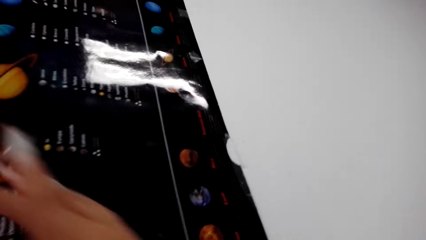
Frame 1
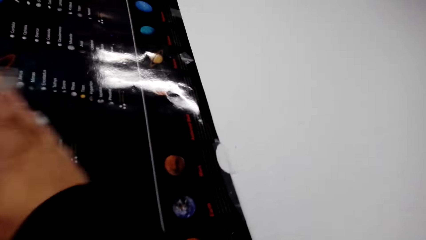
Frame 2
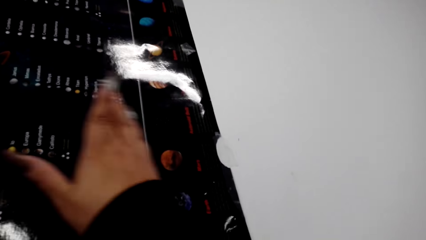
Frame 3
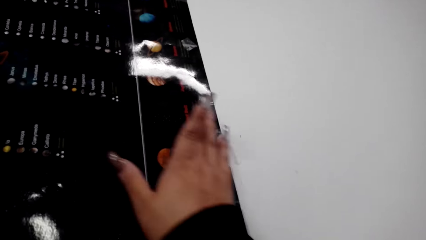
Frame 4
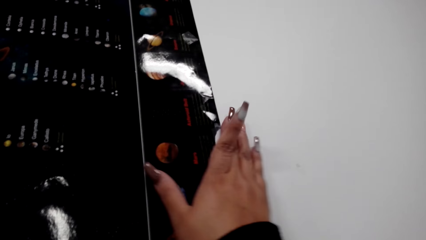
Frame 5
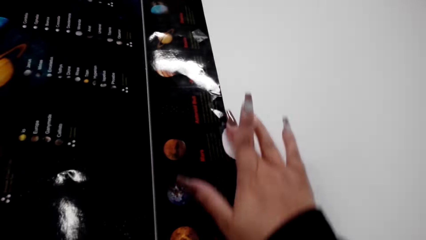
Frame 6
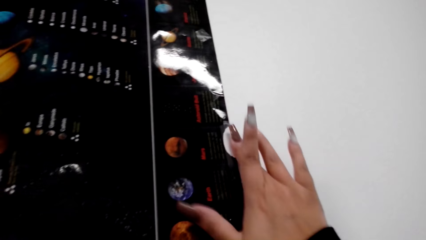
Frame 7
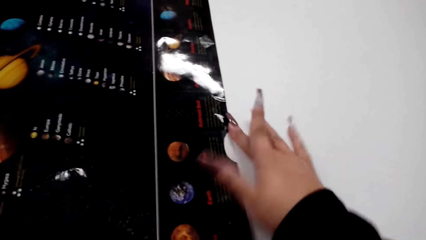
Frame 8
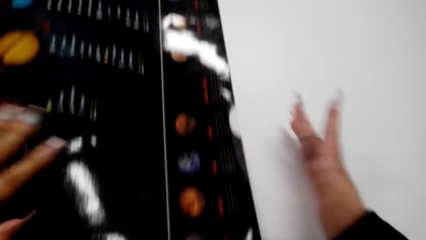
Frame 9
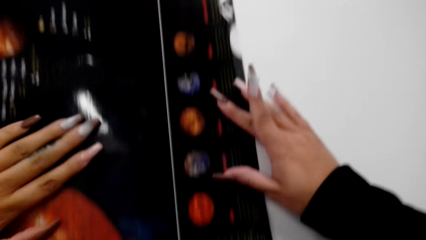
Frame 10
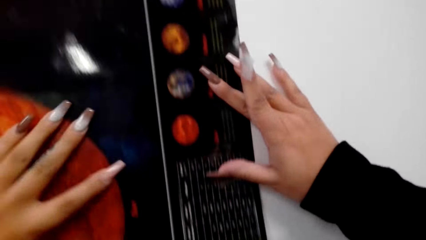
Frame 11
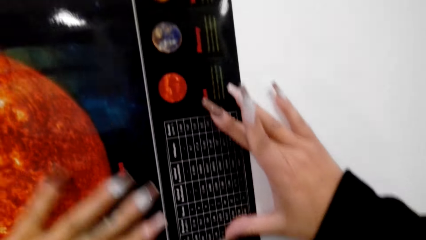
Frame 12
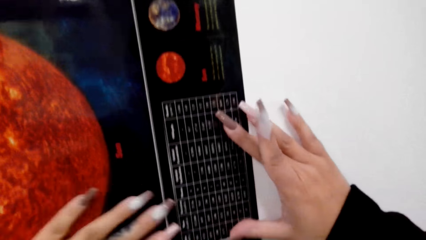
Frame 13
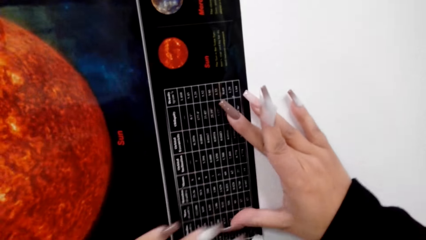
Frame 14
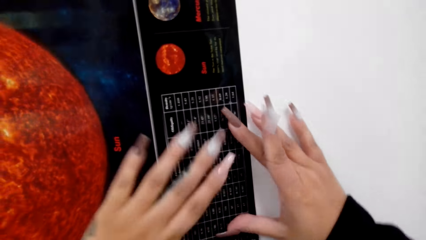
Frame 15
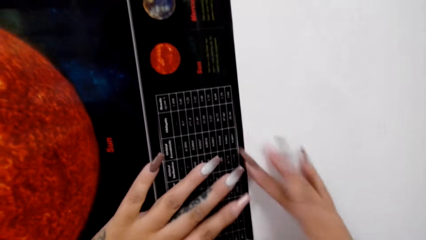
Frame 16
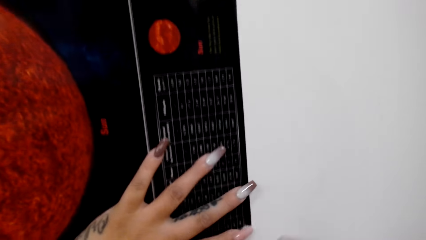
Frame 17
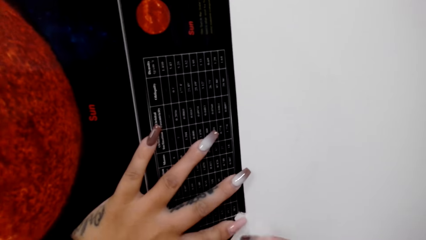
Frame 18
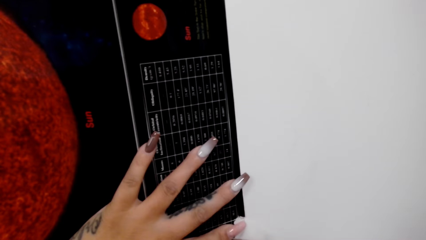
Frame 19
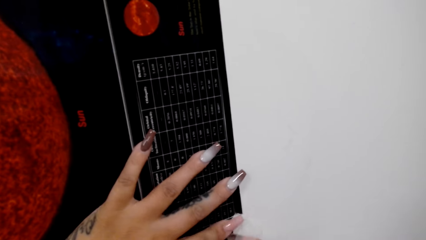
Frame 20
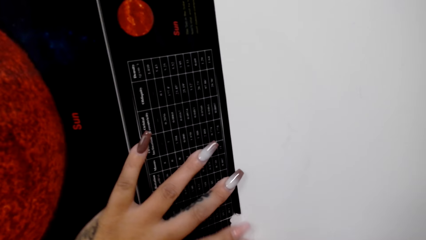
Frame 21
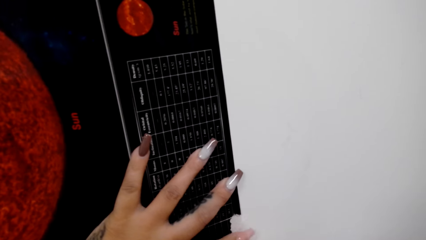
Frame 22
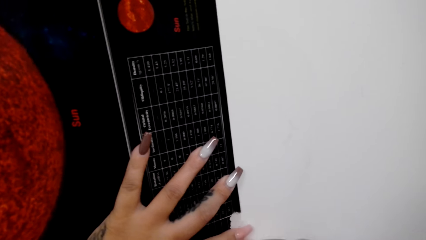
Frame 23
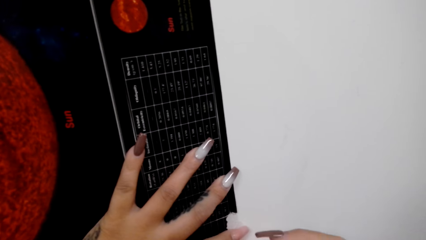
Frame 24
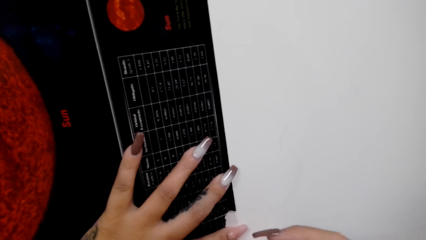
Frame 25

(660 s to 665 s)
The camera wearer sticks the decoration on the wall.

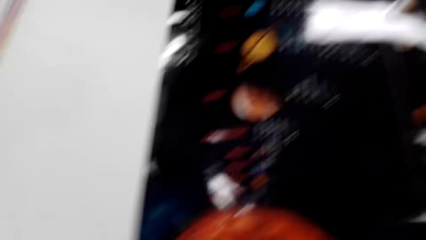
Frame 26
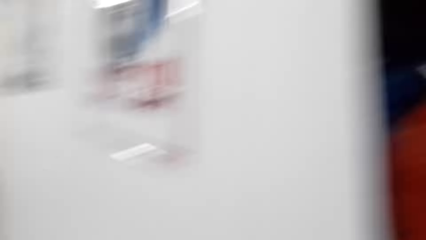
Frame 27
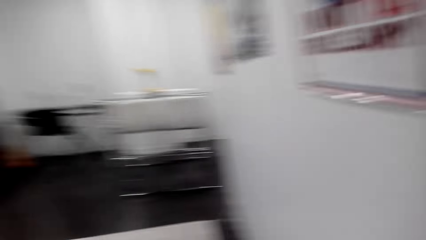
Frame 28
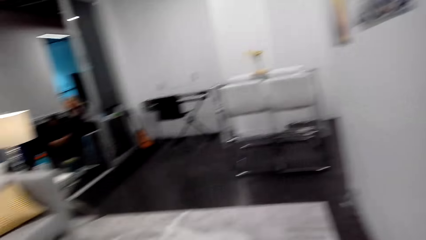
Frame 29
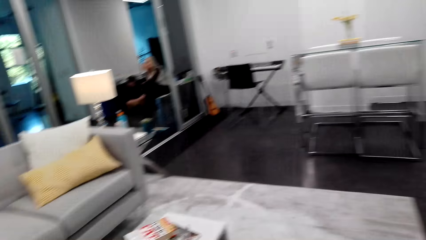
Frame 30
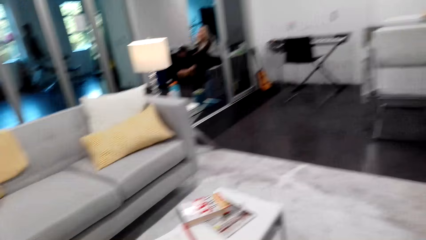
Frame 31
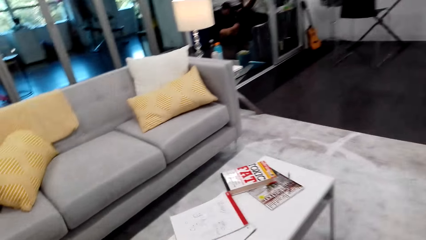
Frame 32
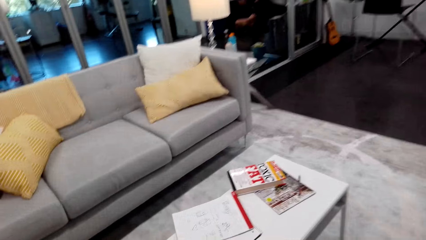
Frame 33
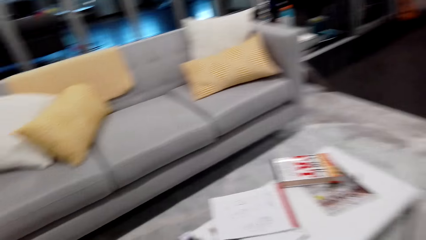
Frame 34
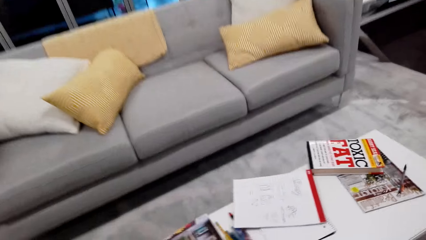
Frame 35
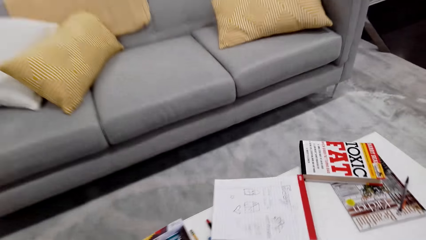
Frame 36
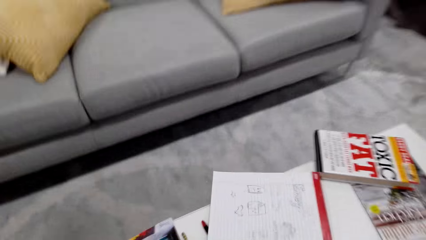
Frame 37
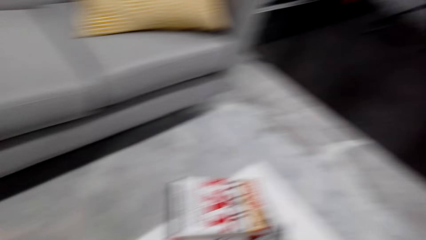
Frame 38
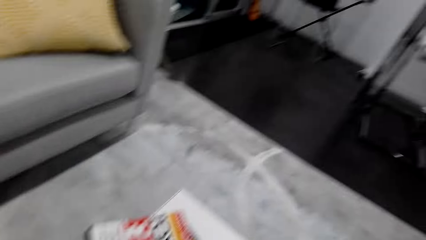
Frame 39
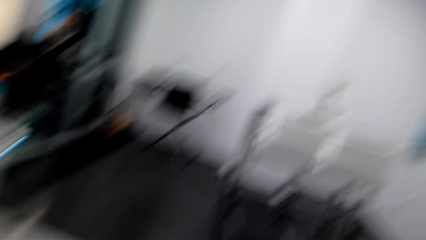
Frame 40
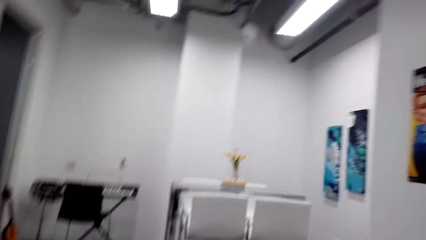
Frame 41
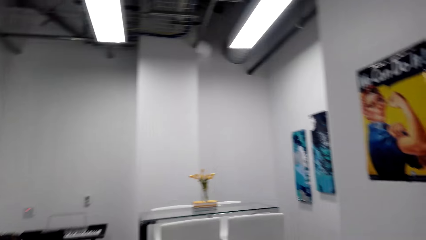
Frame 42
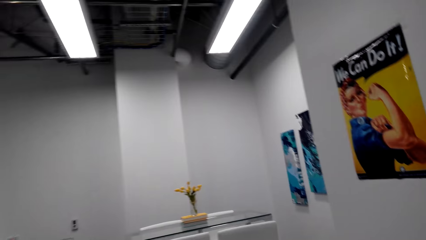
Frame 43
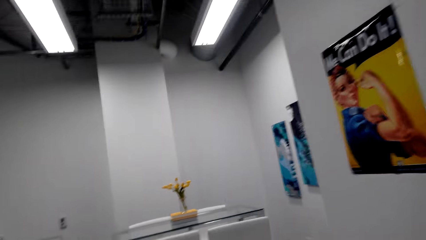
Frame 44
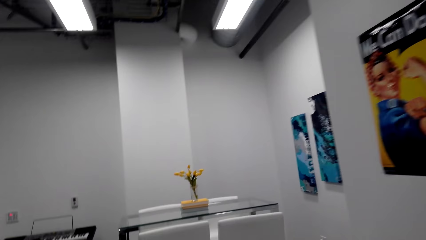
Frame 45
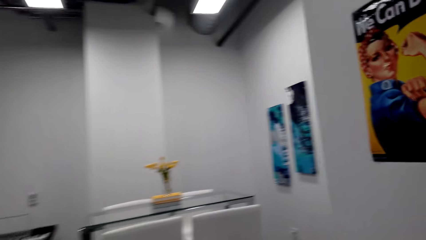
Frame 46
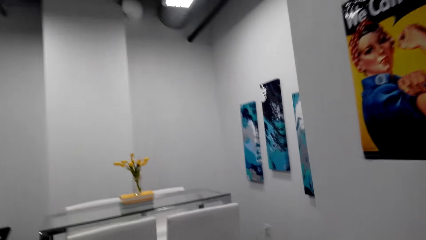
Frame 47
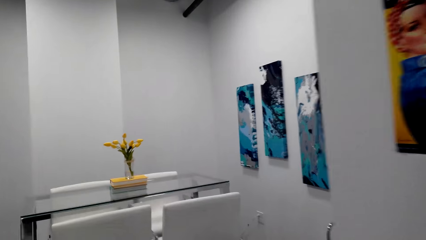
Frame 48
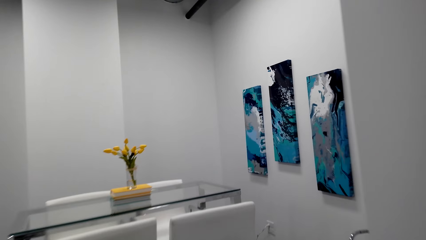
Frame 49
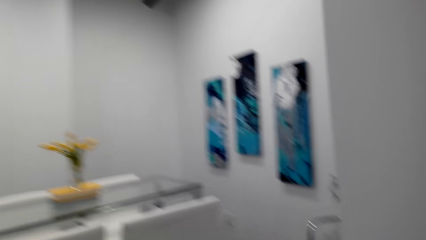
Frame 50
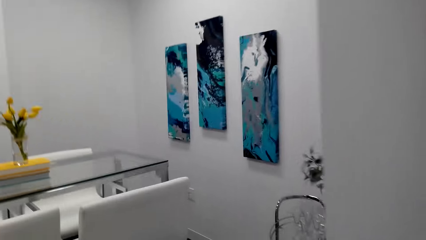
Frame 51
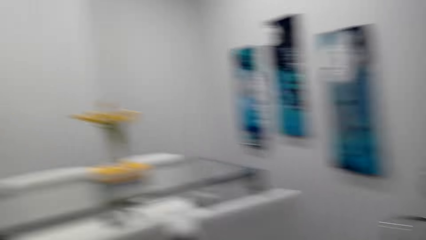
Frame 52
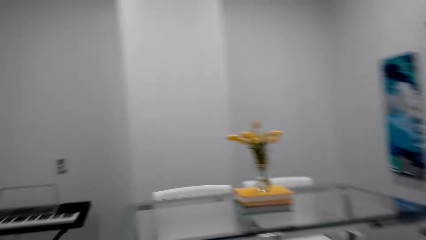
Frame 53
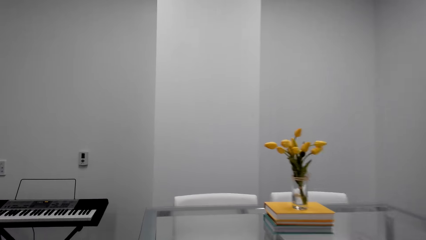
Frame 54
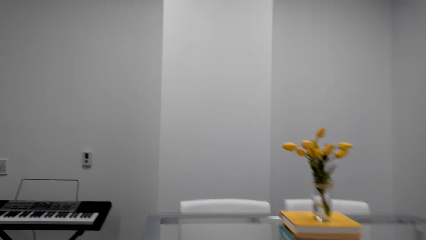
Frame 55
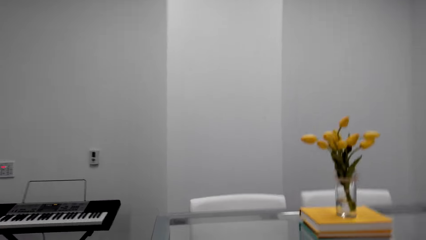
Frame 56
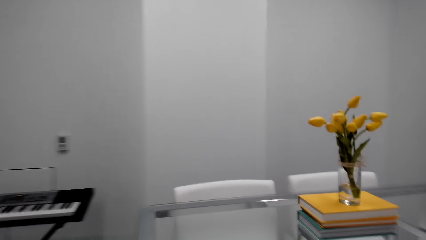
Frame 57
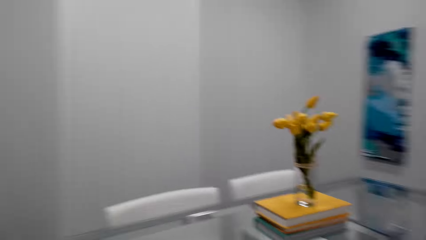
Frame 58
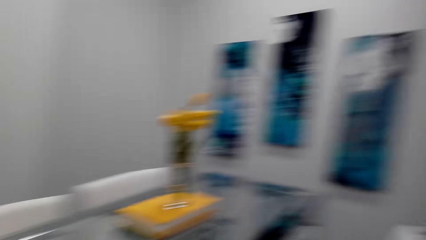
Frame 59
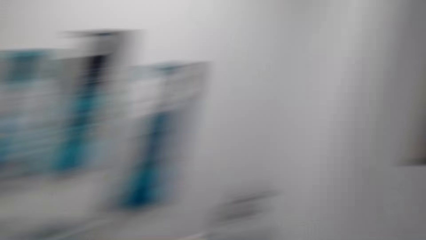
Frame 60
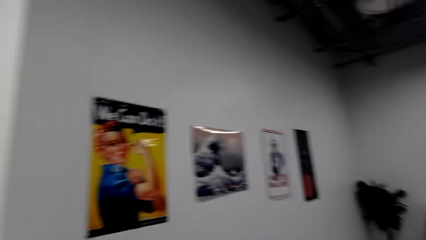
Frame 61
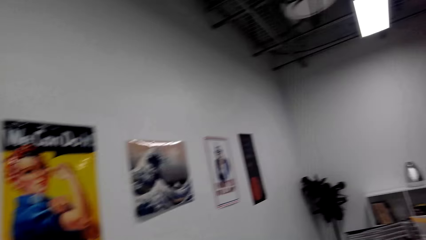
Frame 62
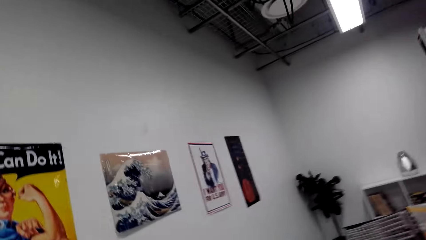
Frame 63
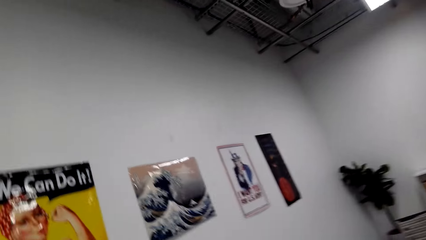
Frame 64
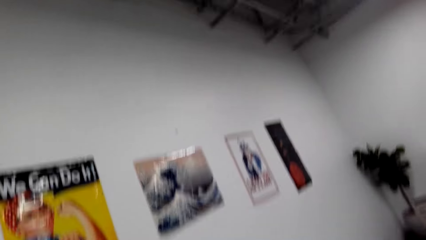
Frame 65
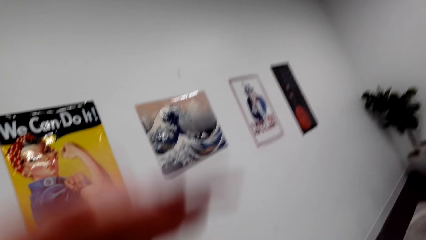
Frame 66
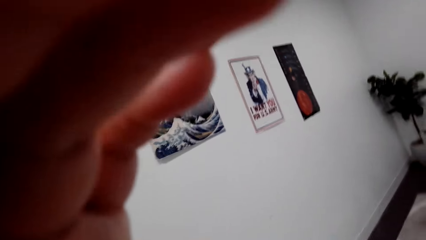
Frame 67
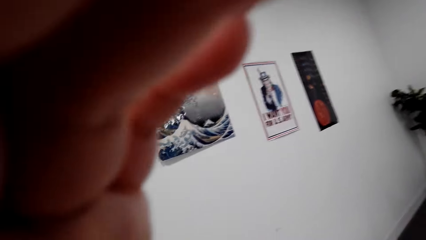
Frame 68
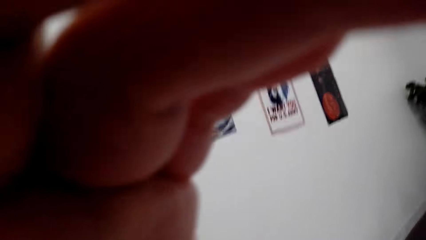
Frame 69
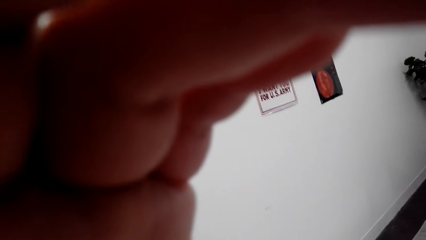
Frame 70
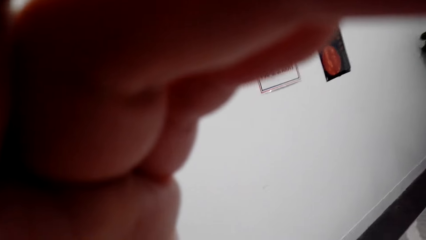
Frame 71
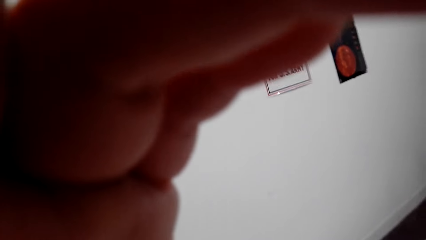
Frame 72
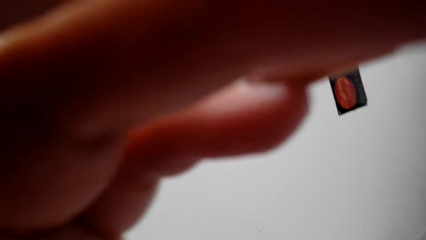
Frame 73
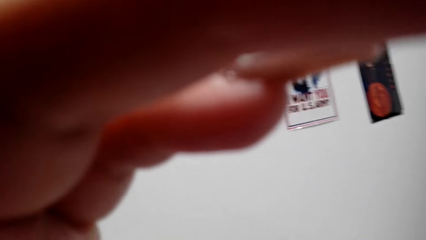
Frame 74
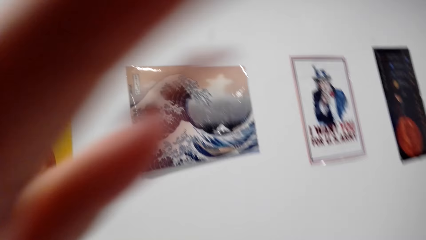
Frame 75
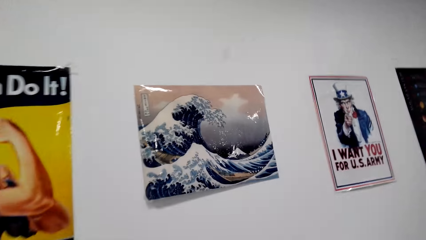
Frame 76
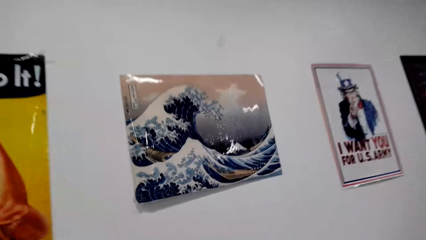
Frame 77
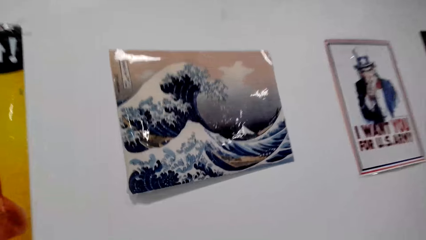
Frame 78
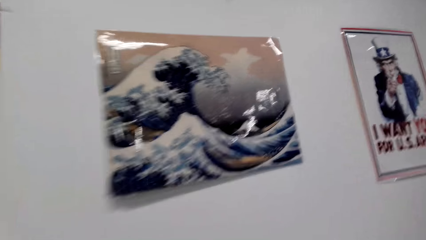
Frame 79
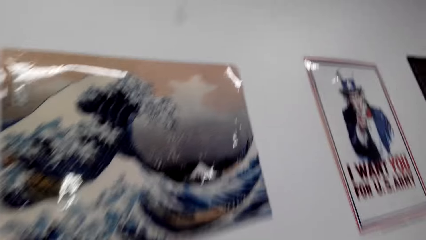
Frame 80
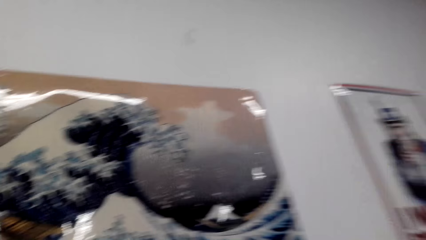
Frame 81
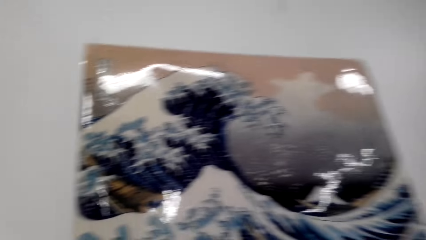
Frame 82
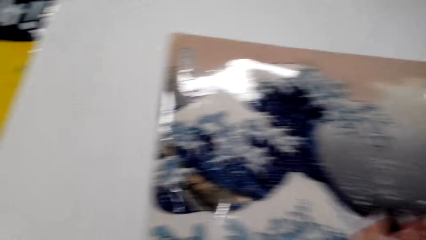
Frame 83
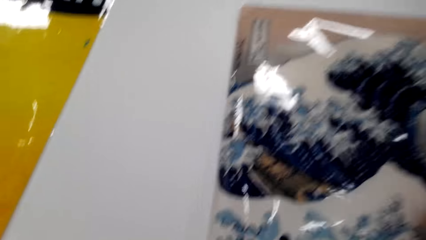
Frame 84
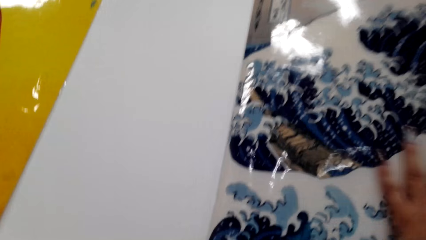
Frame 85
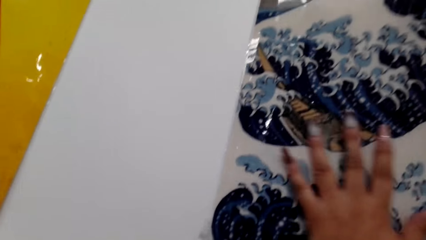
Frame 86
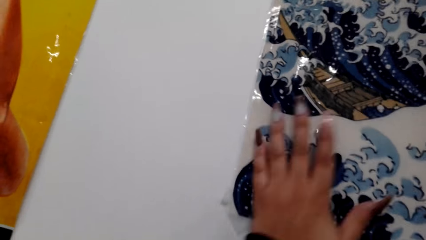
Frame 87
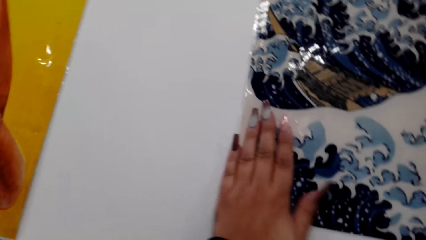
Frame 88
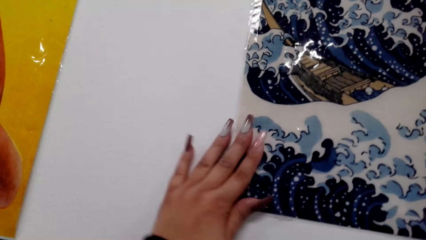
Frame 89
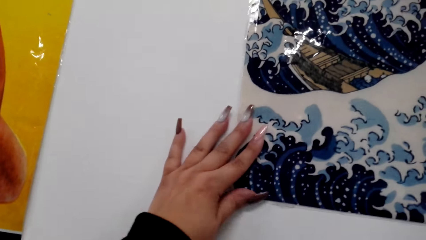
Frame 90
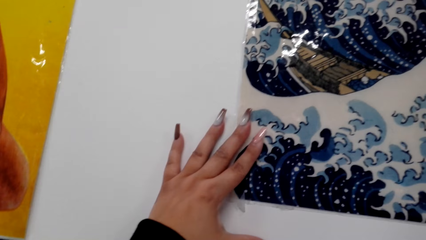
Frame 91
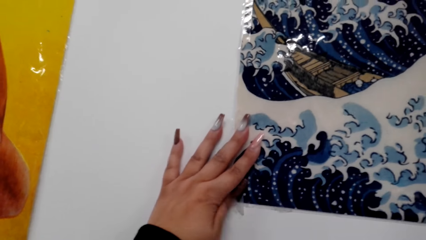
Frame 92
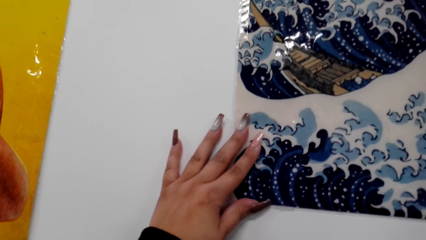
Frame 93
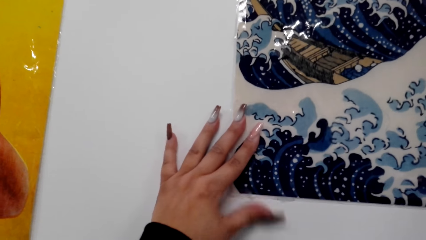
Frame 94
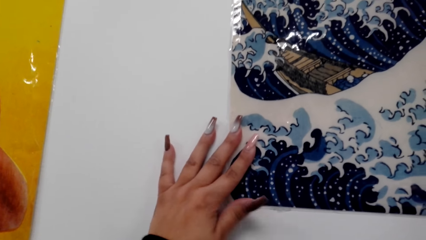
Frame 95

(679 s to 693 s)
The camera wearer walks to another picture to adjust. They adjust the camera. They stick the decoration on the wall and stretch the picture on the wall.
